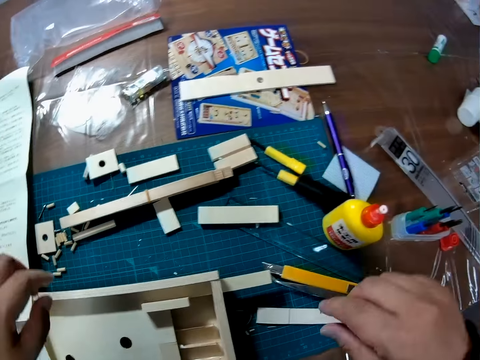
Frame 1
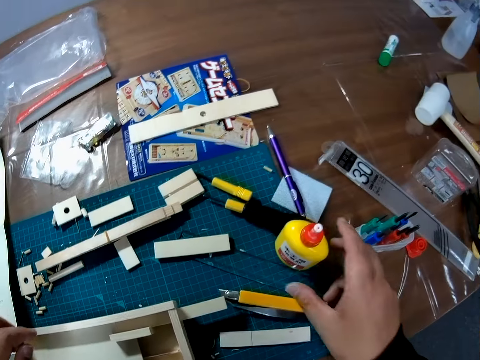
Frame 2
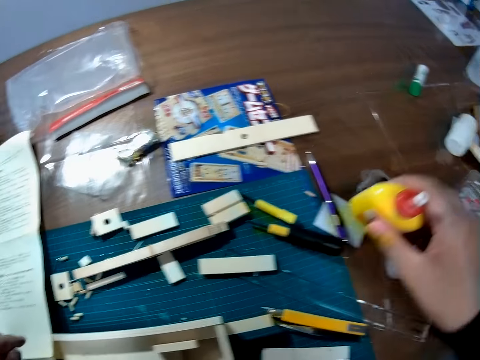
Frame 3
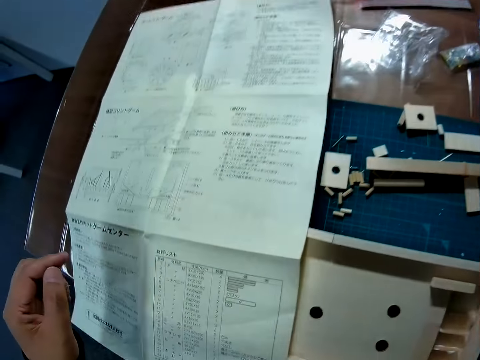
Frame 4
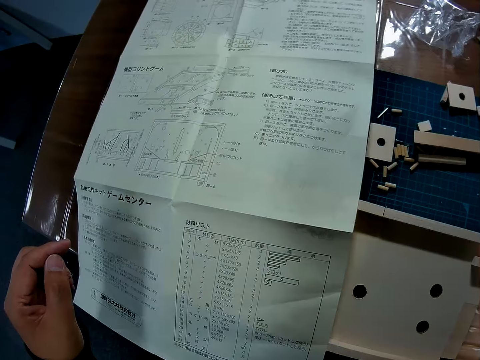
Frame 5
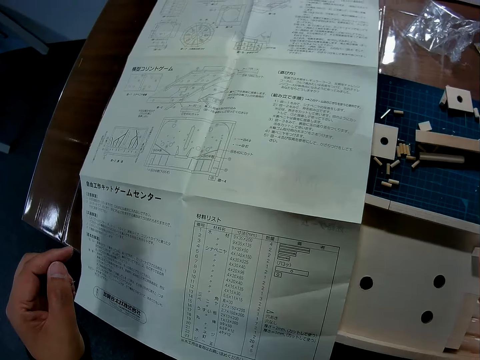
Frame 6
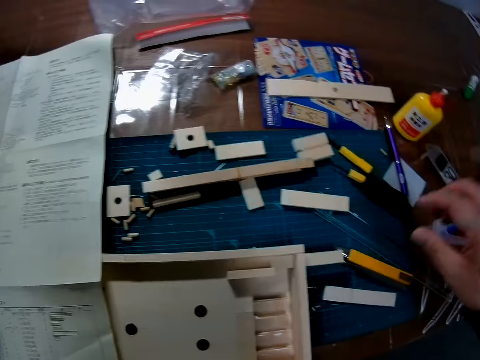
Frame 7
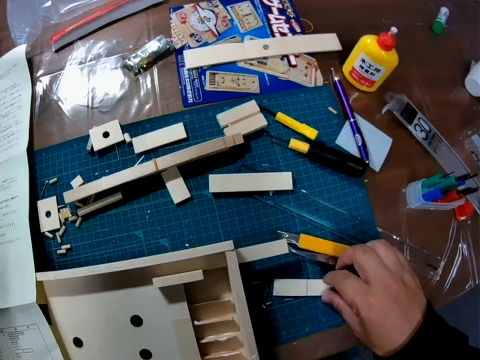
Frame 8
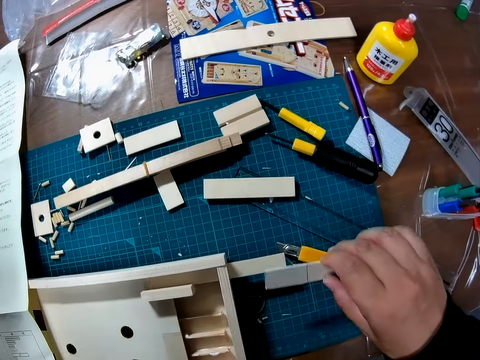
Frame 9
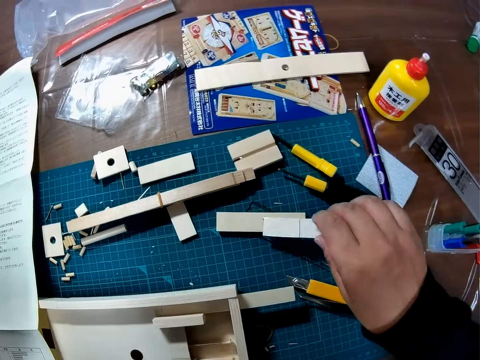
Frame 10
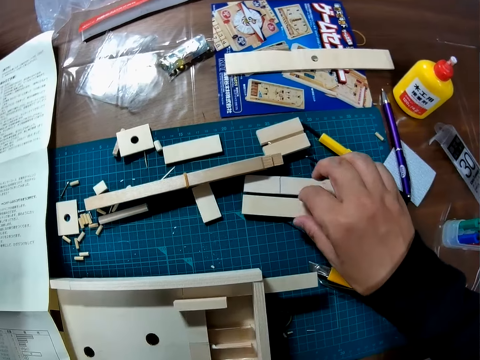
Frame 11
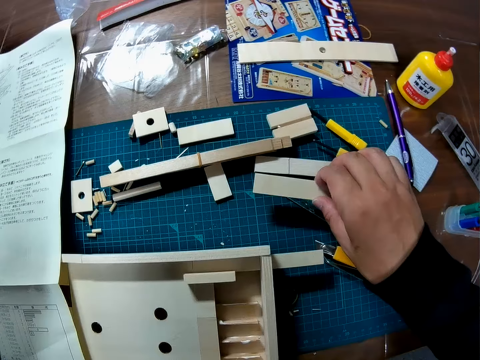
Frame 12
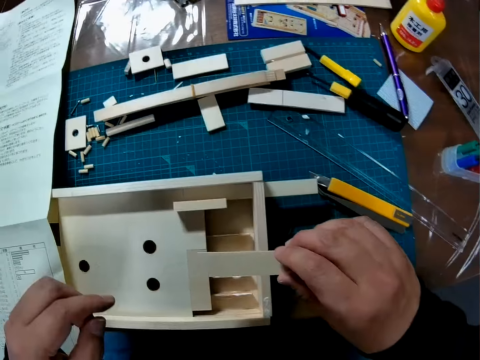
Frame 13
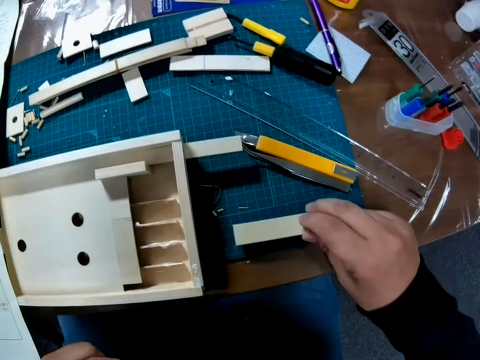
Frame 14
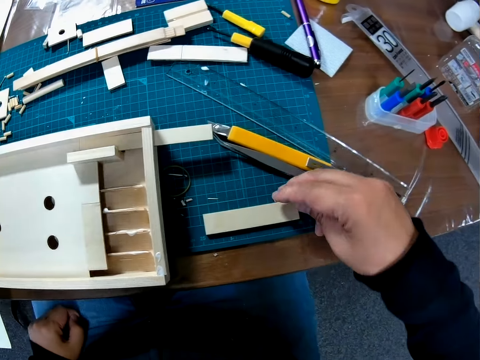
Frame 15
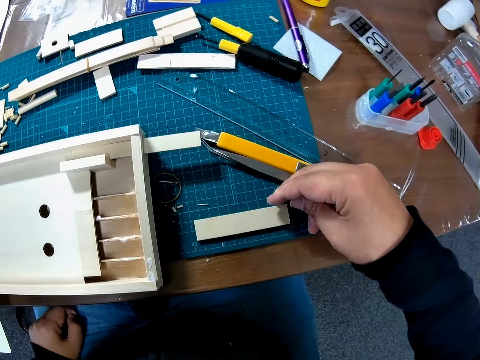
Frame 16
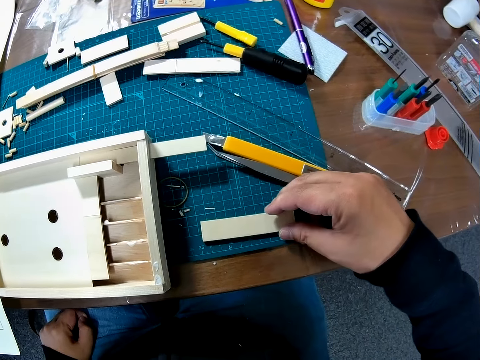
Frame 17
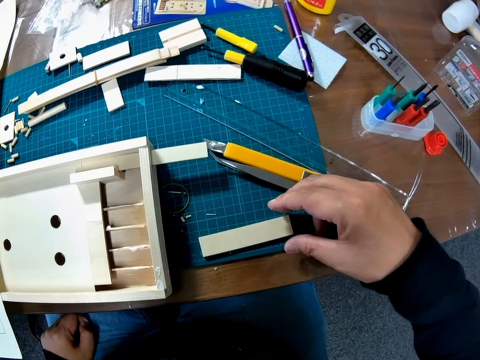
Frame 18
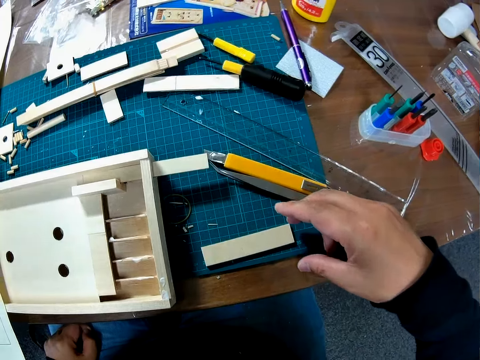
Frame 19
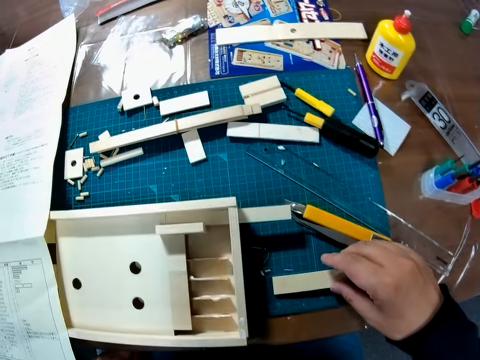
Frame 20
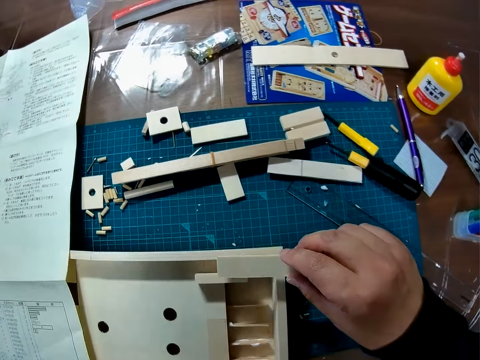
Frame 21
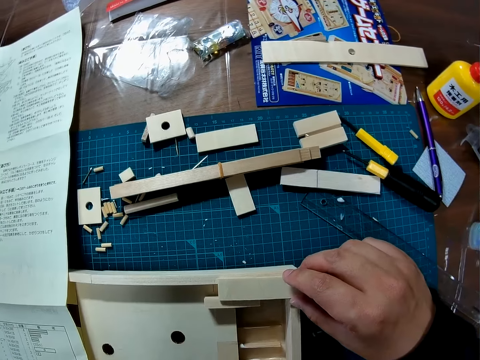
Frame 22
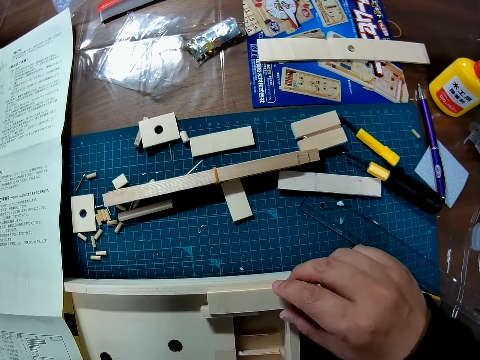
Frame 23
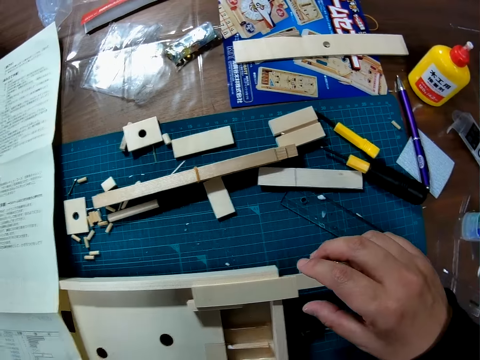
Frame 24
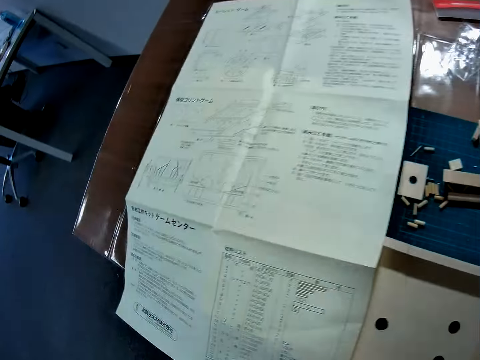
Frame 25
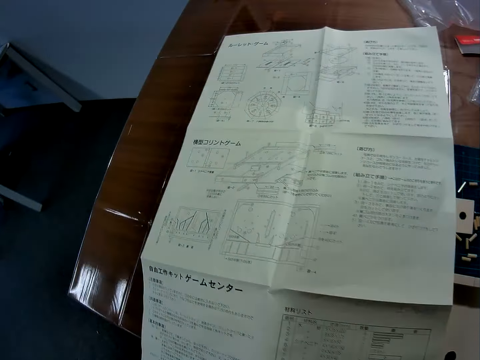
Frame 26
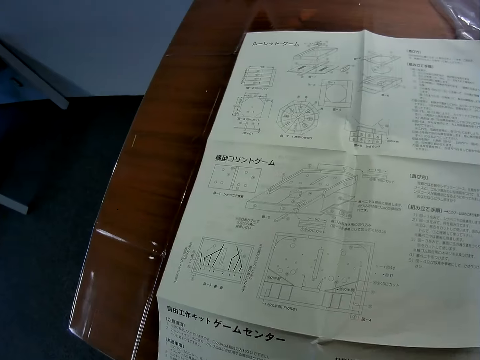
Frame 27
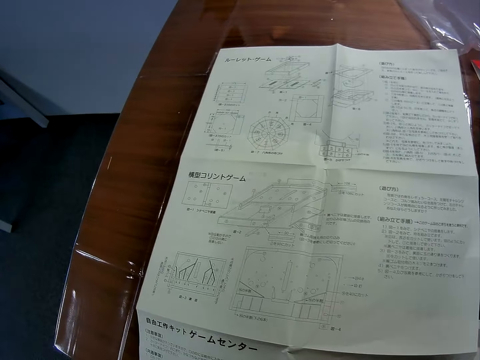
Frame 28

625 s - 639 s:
The camera wearer places the mathematical chart on the table. They move a container on the table. They pick up office glue. They move pieces of wood on the table. They pick up the foldable ruler and place the foldable ruler on the table. They pick up the foldable ruler and place the foldable ruler on the table. They place the foldable ruler on the counting board.

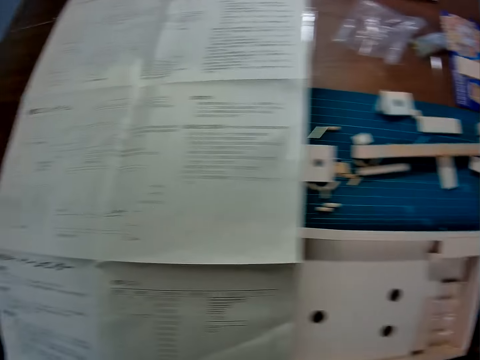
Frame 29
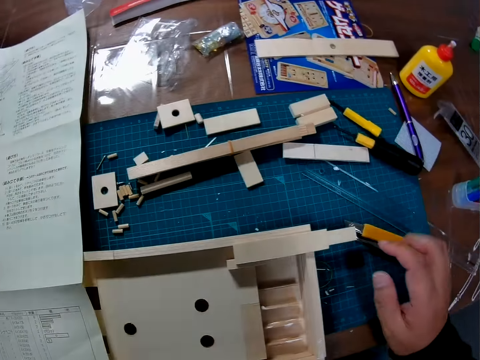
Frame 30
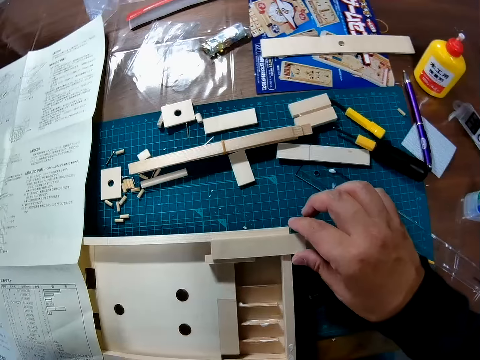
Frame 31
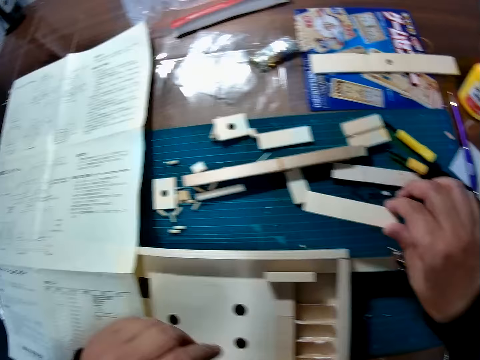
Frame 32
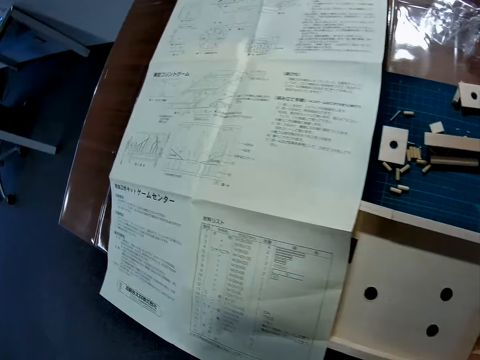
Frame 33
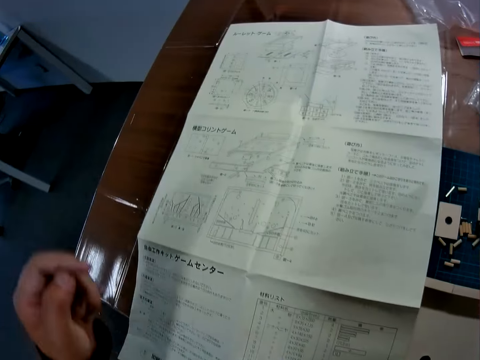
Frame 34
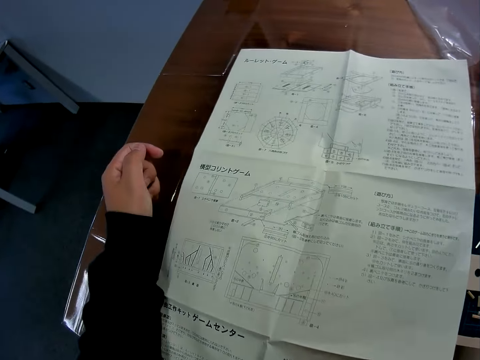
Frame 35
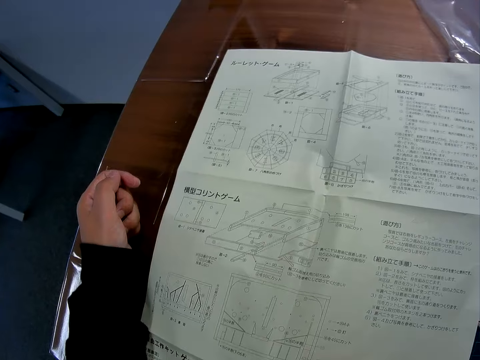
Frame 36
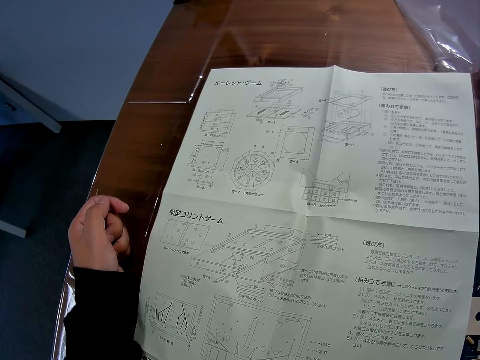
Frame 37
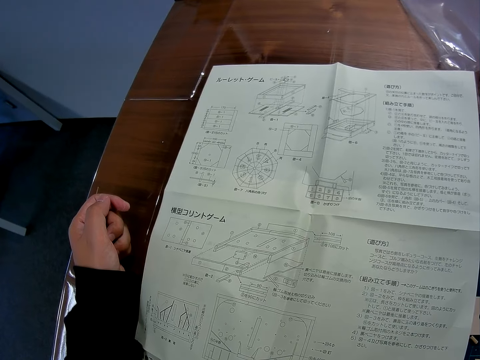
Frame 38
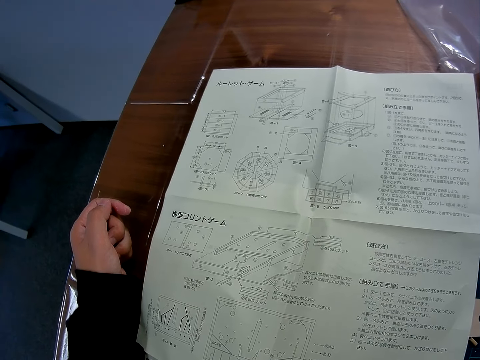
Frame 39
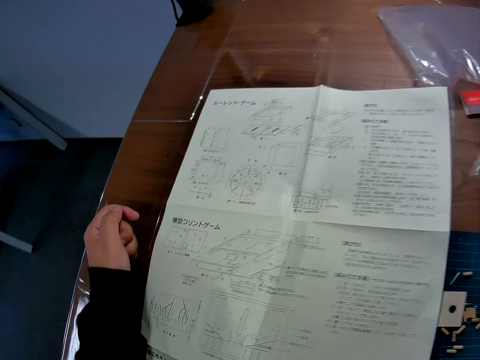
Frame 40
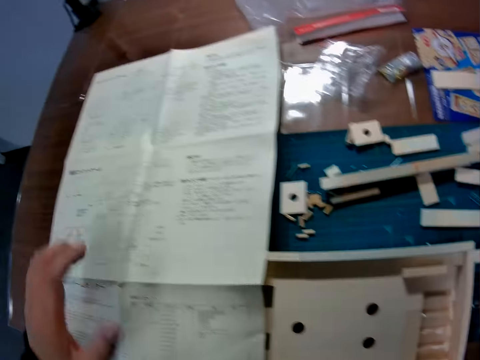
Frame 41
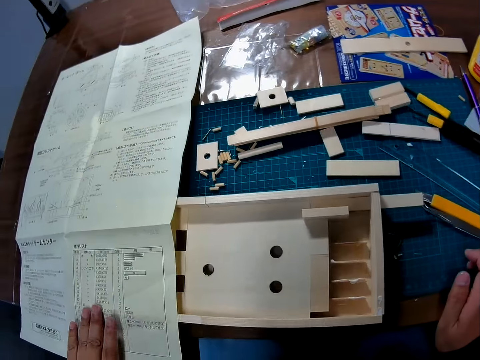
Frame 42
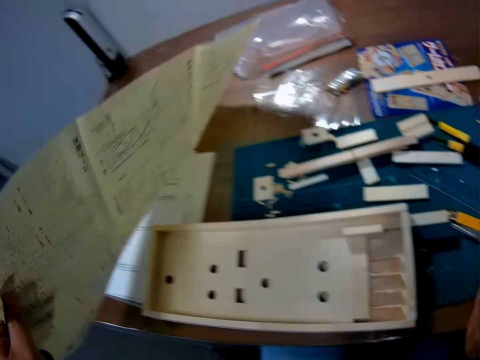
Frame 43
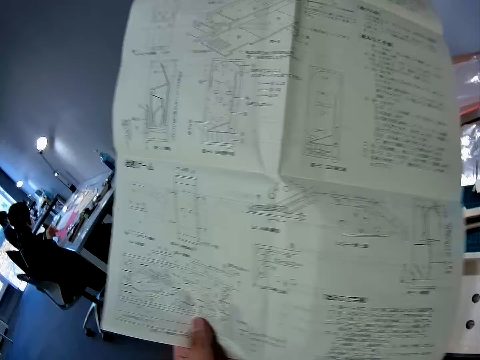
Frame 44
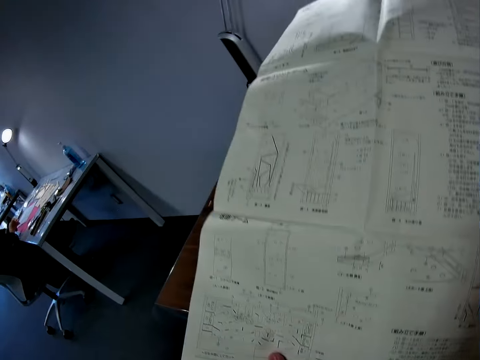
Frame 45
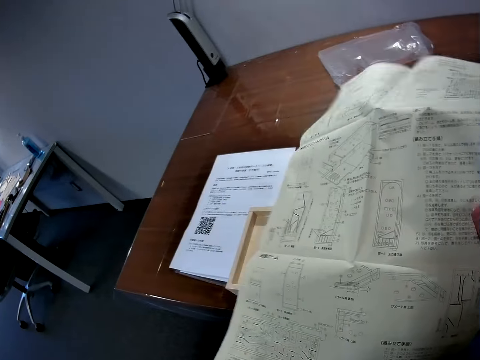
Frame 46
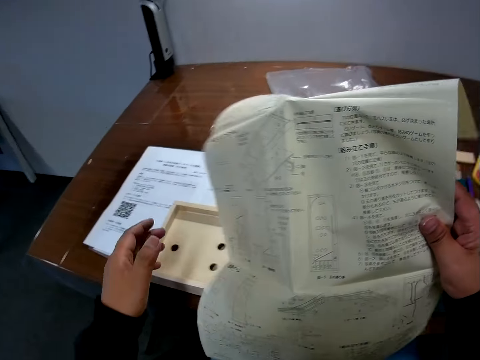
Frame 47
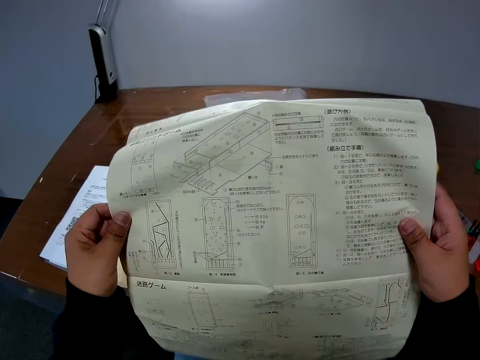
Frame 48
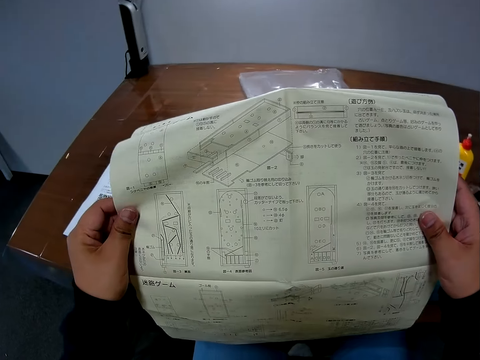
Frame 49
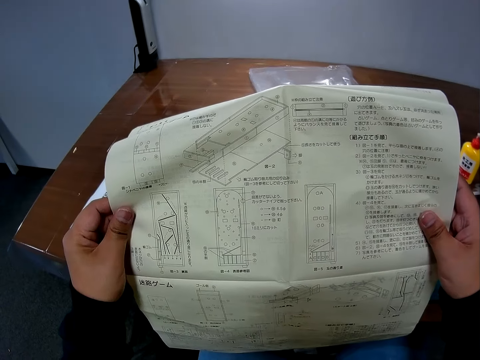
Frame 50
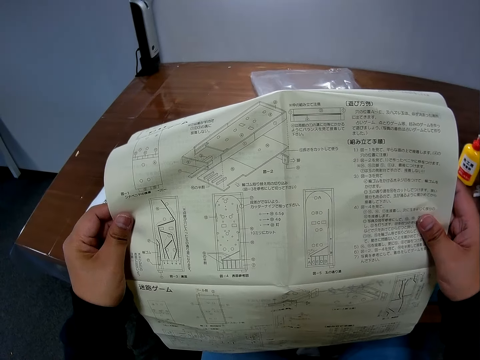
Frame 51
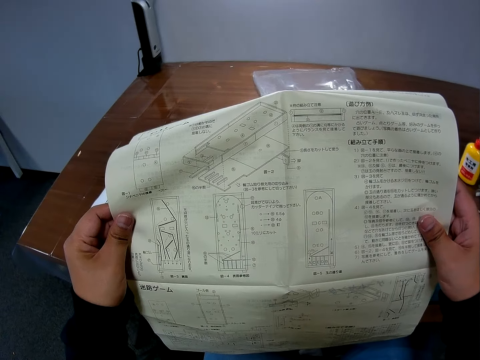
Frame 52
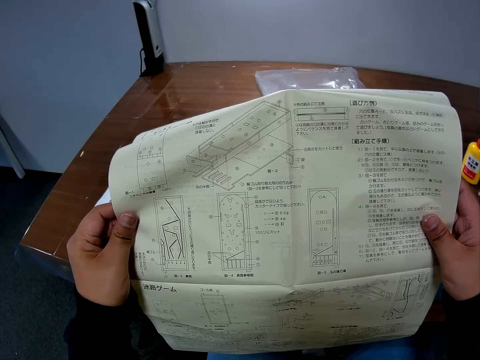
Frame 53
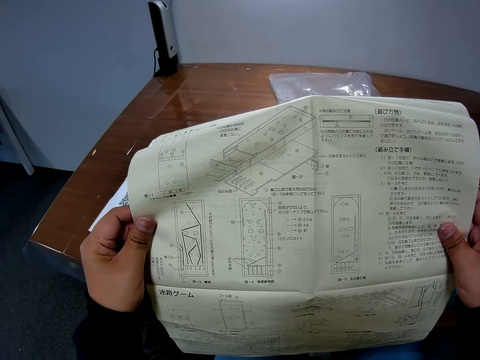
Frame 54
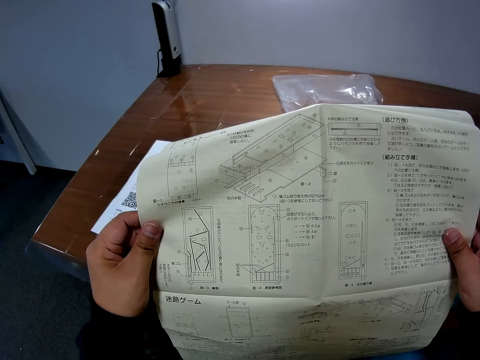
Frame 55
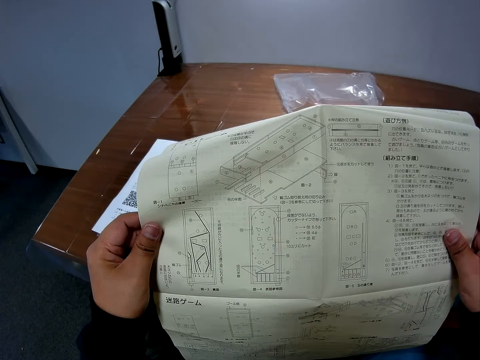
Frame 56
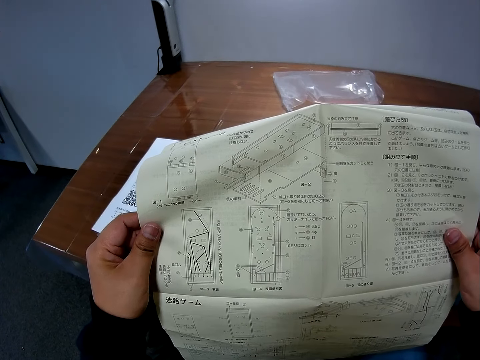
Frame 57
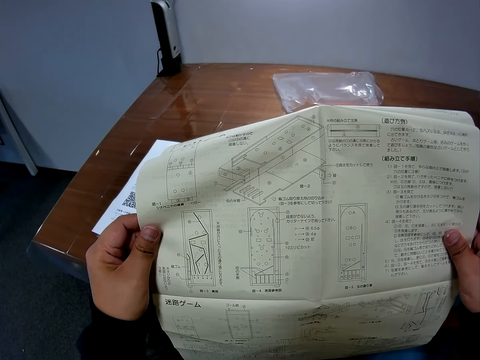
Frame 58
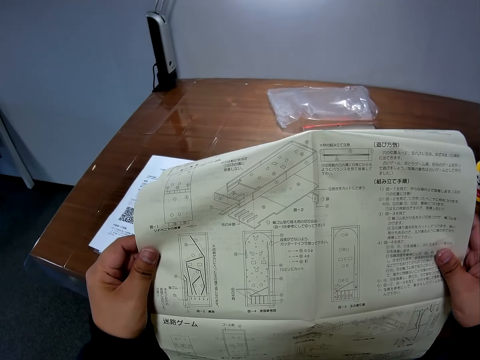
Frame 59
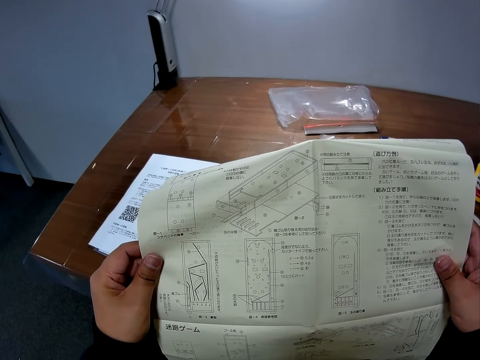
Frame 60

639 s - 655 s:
The camera wearer moves a piece of wood to the table. They remove the foldable ruler from the counting board. They place a hand on the mathematical chart. They take the paper on the table. They hold the mathematical chart.
